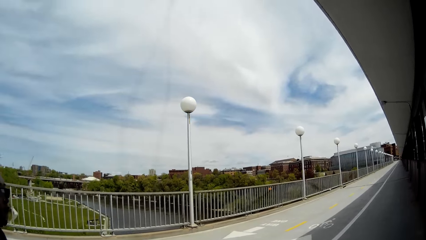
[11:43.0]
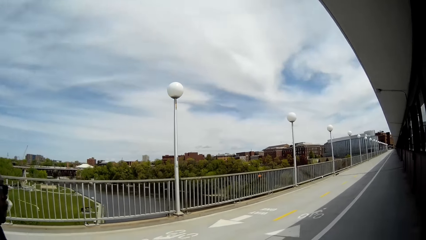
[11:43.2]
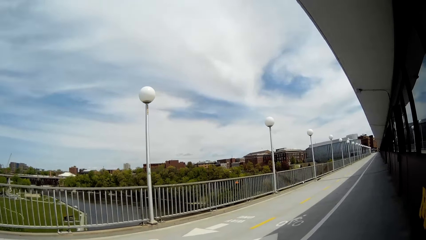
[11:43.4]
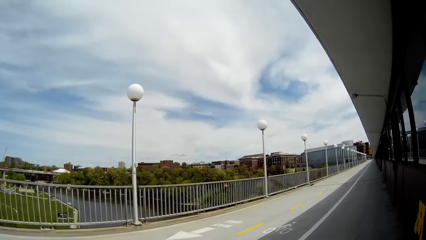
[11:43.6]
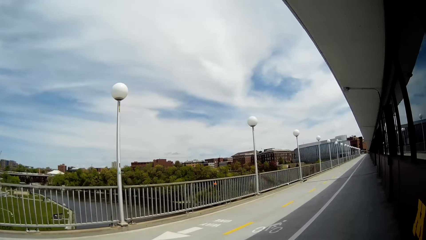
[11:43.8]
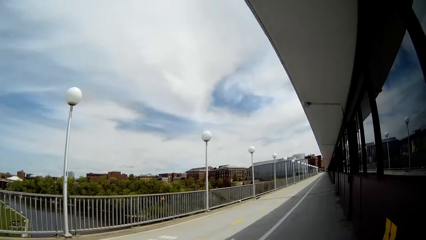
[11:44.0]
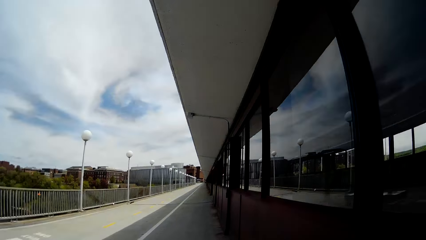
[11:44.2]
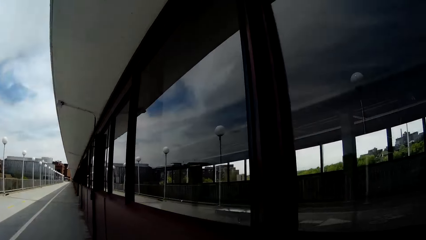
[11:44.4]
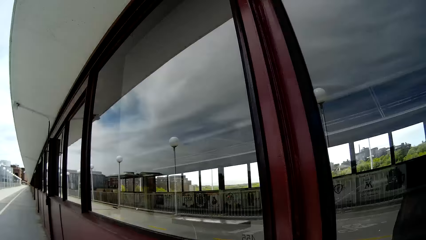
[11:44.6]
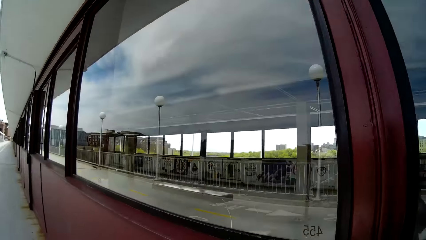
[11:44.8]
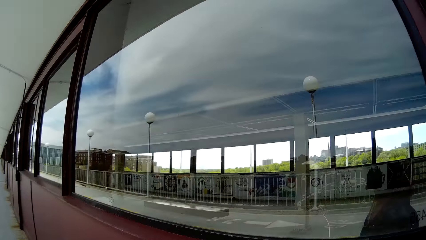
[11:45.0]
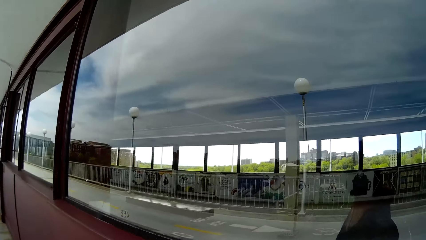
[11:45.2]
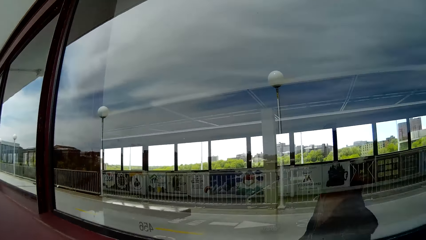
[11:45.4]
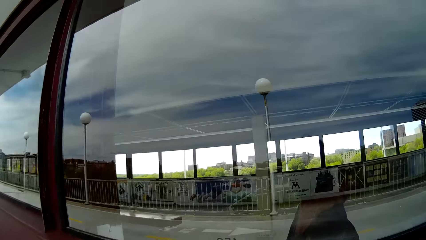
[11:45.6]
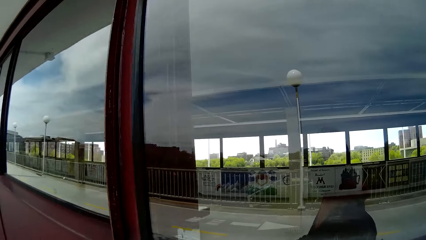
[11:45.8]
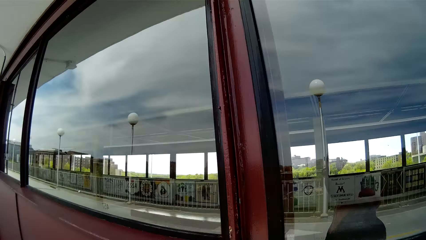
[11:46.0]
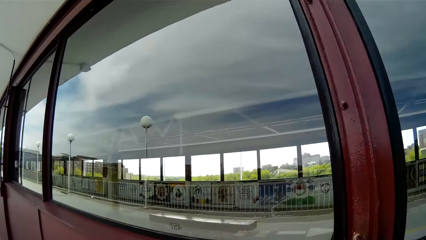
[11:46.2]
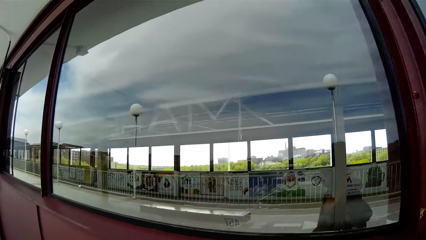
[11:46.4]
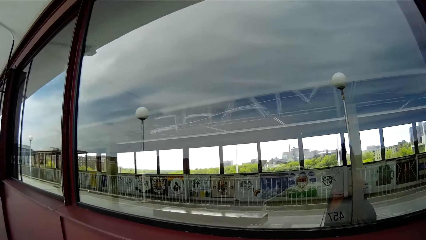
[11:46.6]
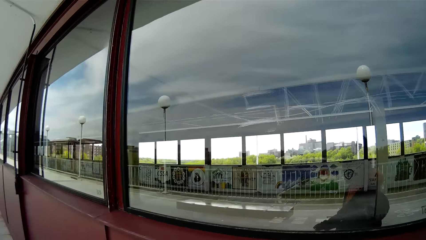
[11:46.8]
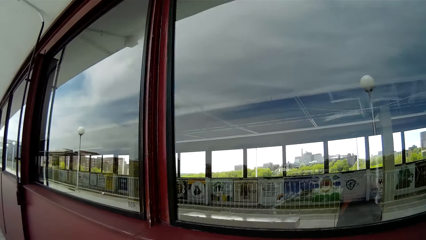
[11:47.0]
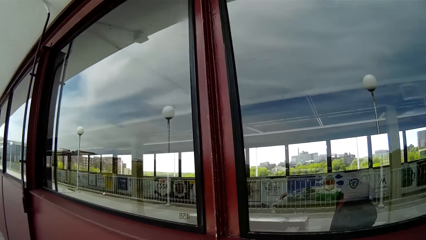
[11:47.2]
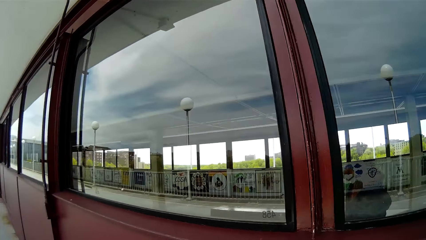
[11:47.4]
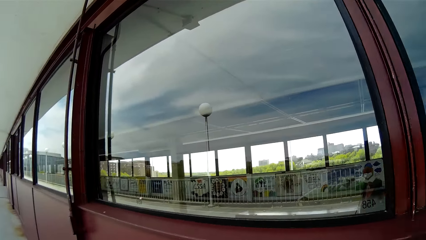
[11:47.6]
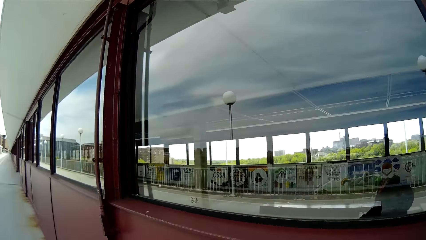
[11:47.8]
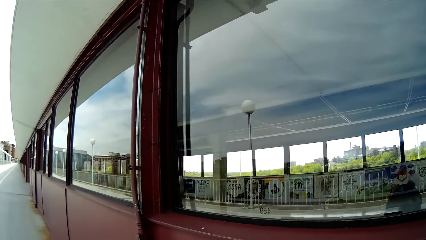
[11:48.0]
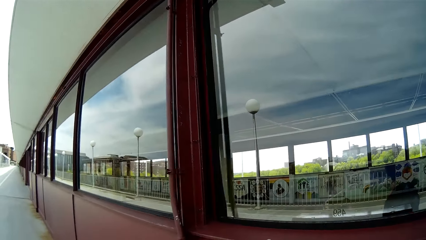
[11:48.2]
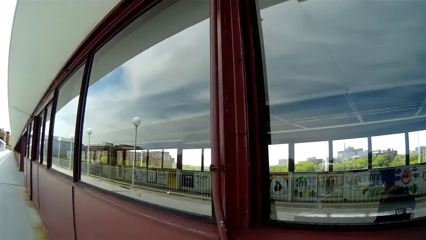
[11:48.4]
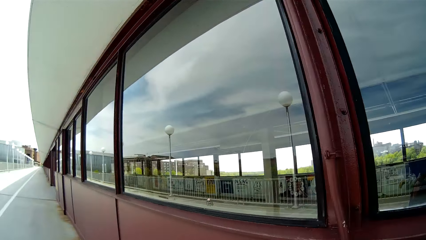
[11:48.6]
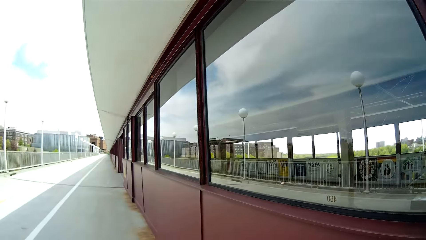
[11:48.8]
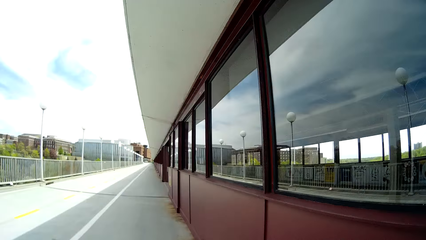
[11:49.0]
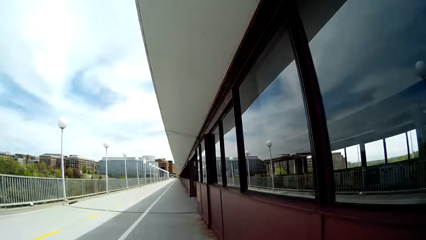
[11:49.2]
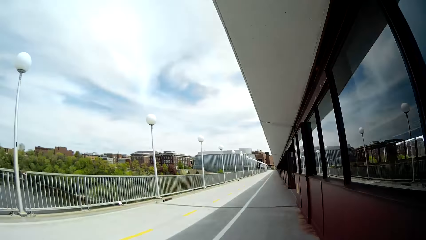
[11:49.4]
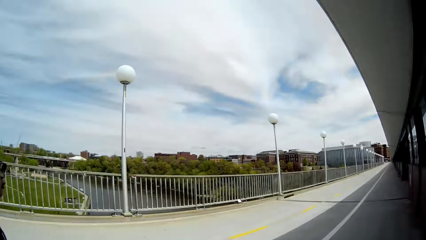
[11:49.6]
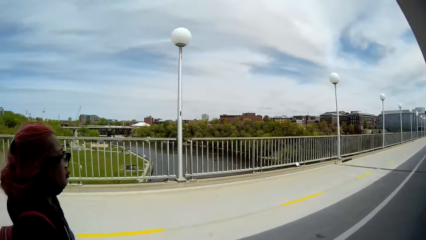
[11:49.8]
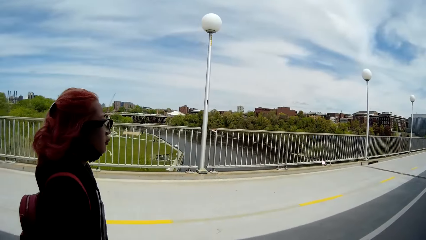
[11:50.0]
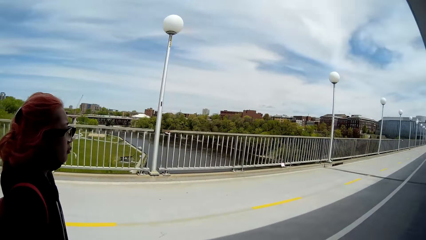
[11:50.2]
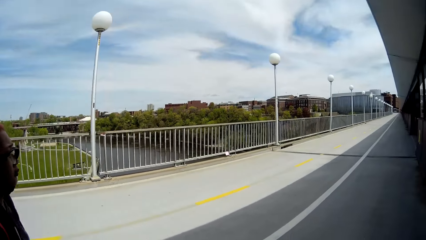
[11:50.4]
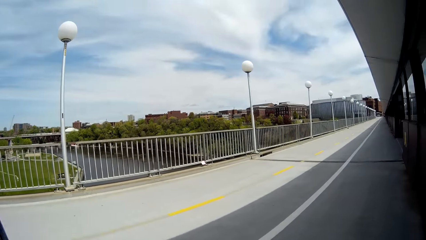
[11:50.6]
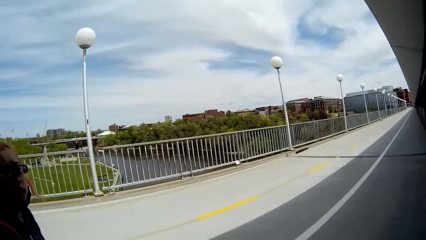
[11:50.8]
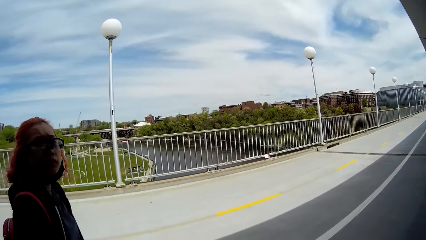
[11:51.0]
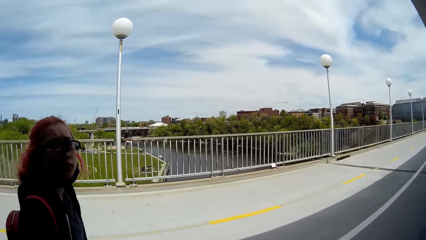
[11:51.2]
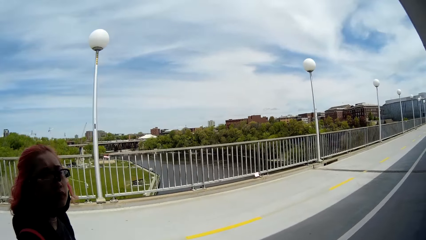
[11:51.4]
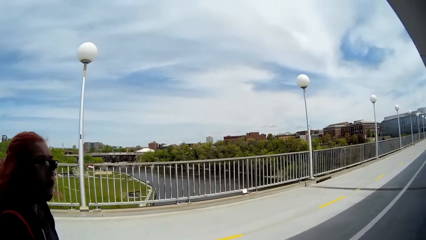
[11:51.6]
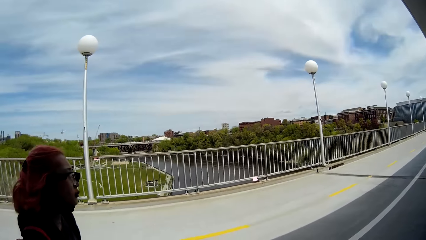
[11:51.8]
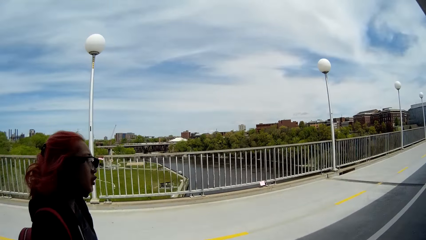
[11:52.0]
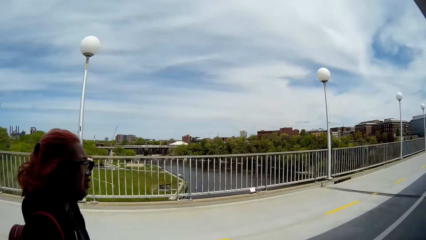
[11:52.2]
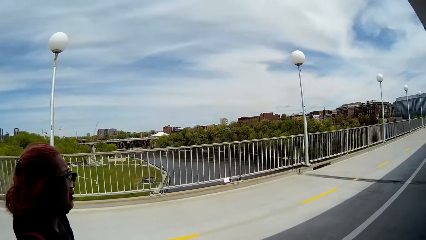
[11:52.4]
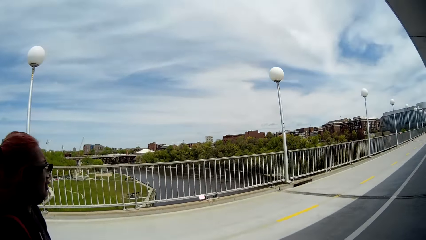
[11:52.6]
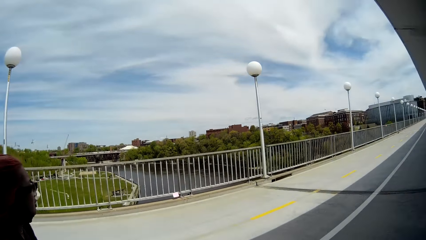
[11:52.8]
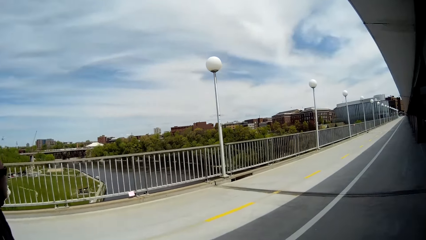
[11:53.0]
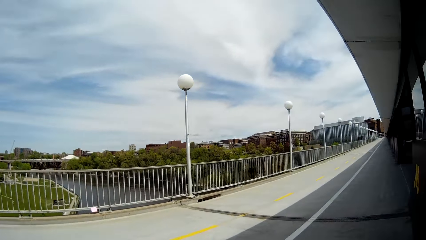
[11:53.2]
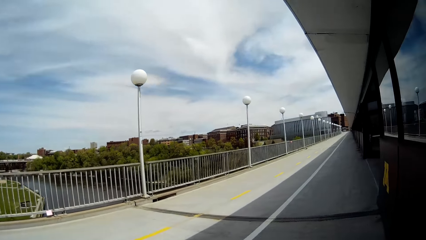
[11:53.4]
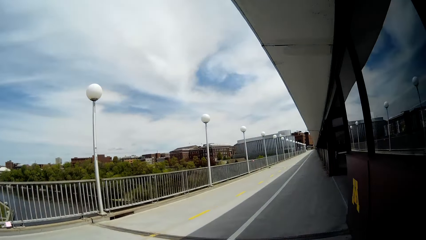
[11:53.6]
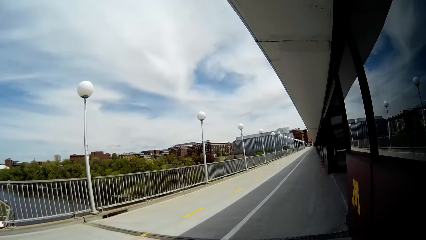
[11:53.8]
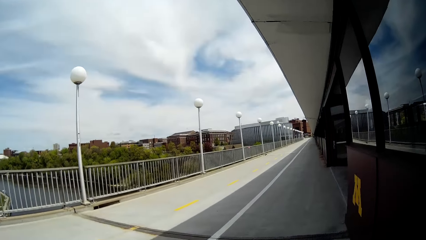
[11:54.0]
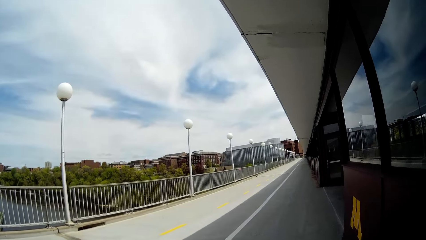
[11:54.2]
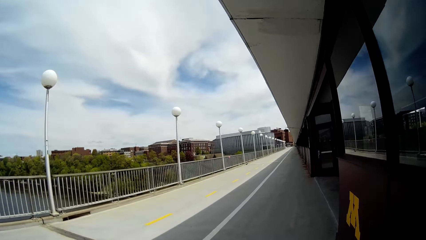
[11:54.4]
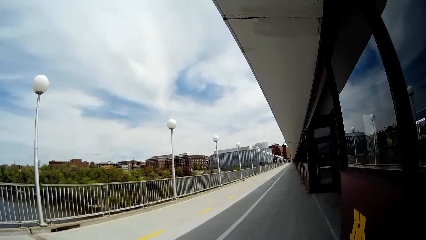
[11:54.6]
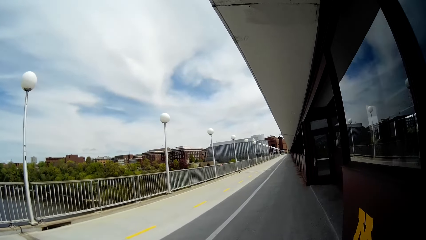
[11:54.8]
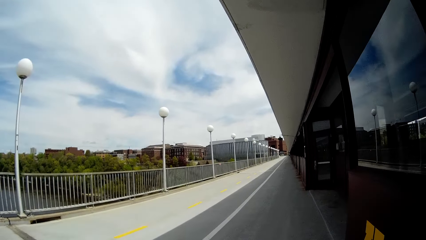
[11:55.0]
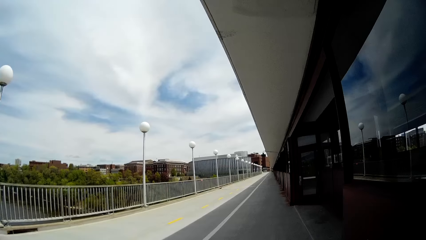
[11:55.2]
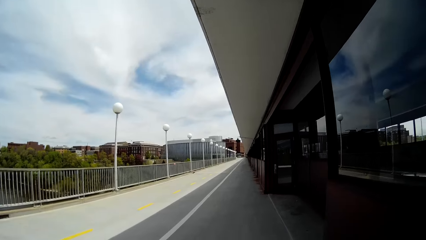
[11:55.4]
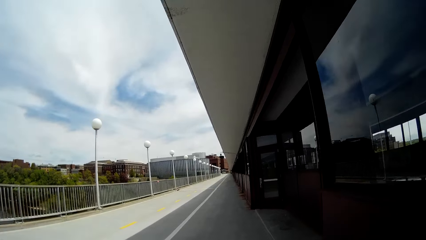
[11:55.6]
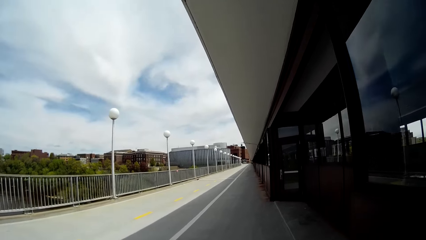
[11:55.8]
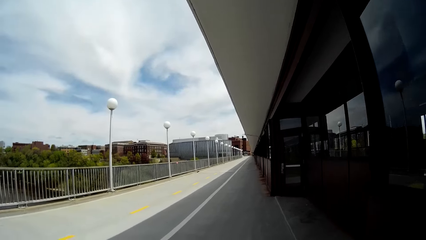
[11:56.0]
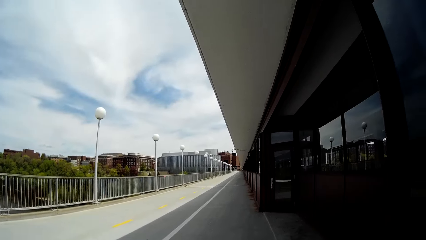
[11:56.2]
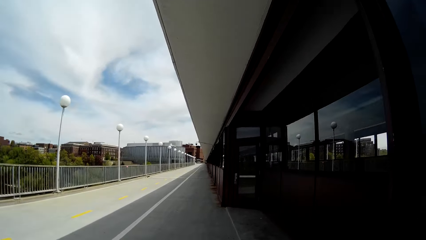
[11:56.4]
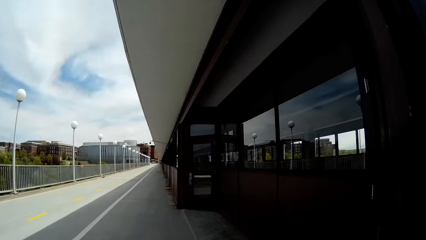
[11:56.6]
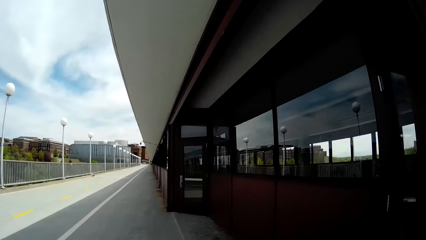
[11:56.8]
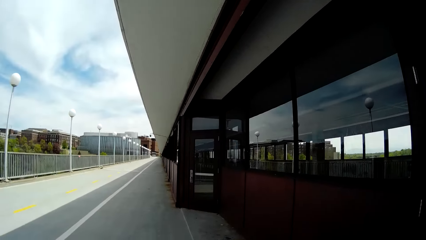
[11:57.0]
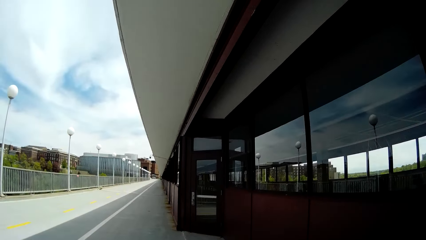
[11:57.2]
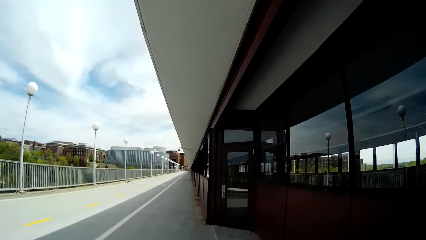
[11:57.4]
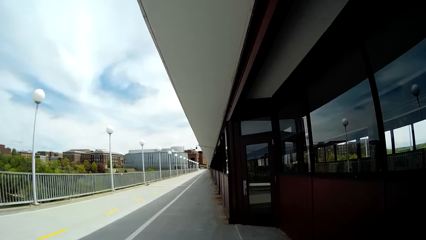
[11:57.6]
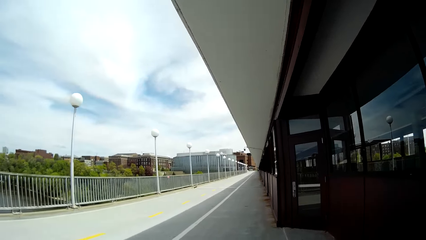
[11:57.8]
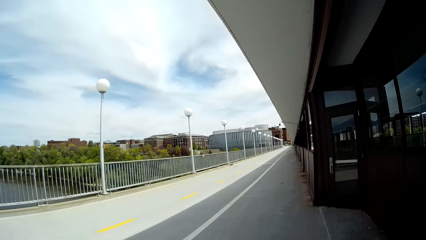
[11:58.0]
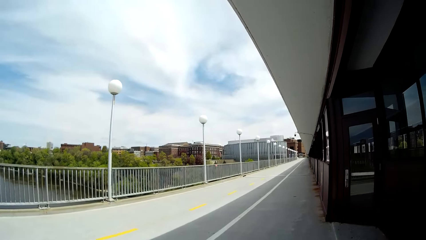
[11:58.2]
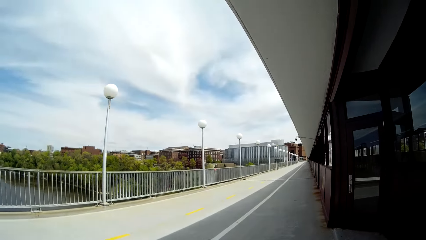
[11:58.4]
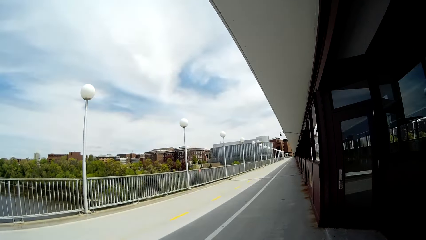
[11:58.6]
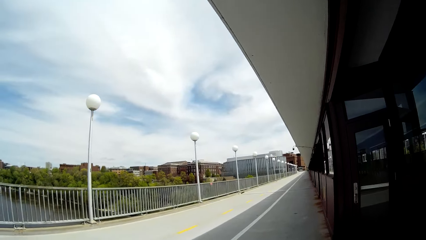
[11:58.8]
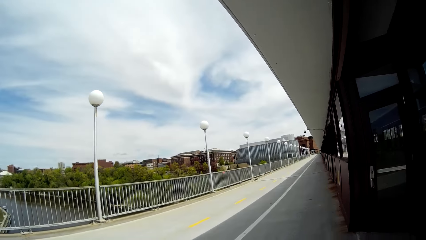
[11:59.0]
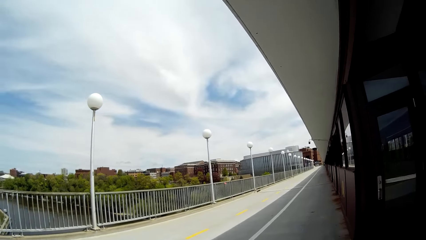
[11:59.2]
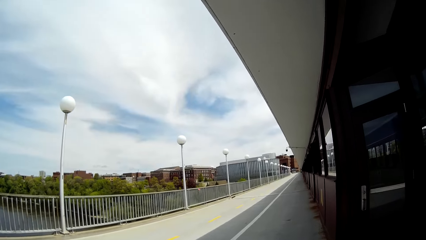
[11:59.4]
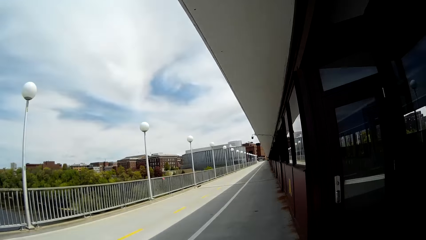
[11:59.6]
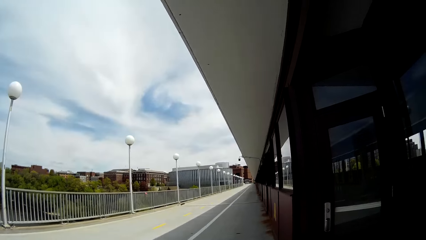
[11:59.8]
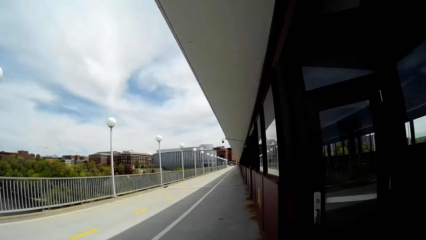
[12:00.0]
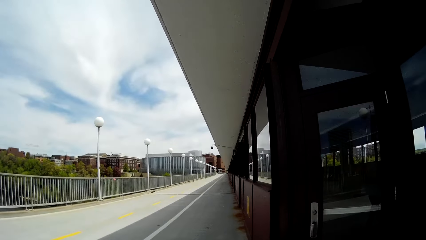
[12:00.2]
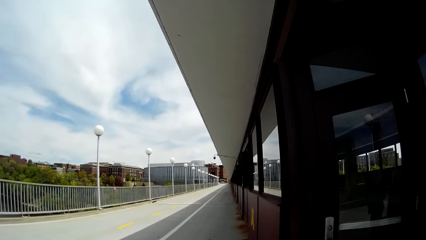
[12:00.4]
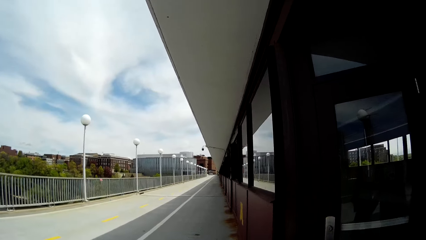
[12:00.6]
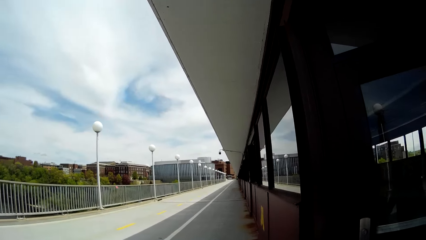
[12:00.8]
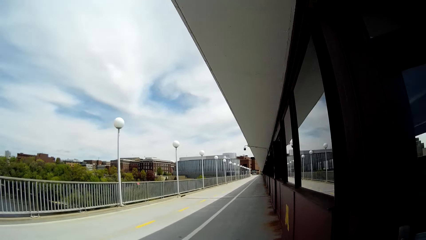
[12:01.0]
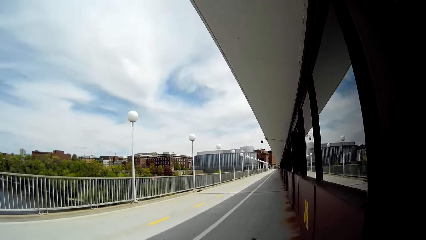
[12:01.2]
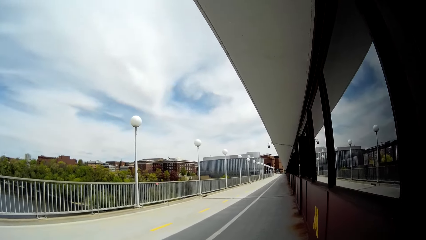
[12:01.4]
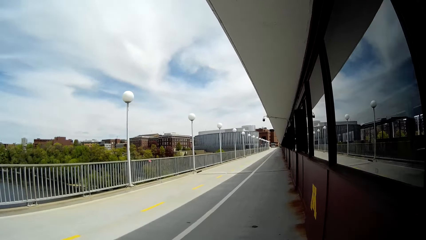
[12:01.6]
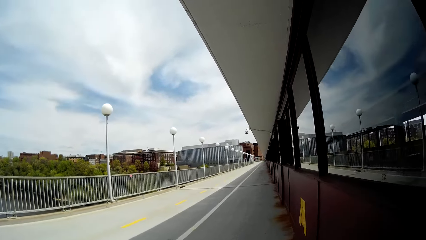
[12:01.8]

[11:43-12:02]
The camera wearer looks around the road. They walk along the road. They interact with a lady. The lady interacts with the camera wearer. The camera wearer walks along the road.
